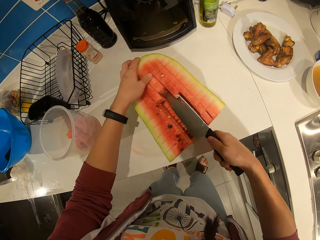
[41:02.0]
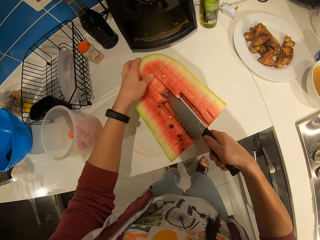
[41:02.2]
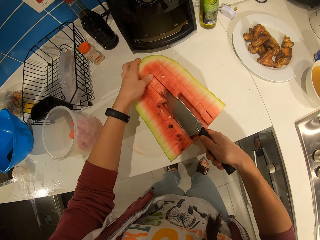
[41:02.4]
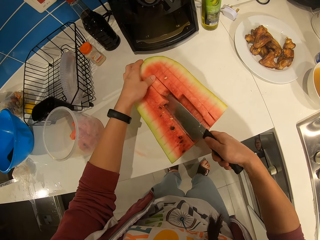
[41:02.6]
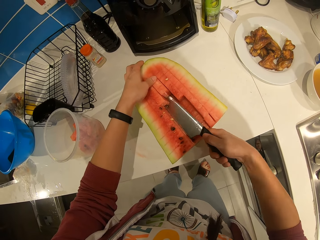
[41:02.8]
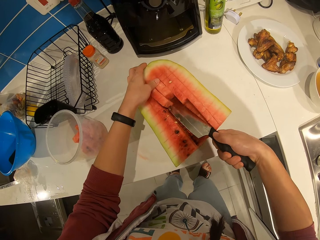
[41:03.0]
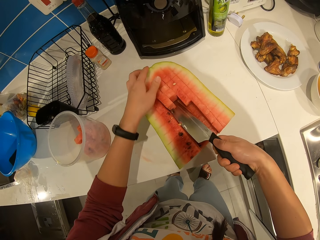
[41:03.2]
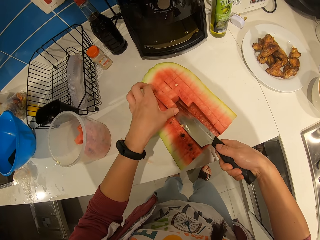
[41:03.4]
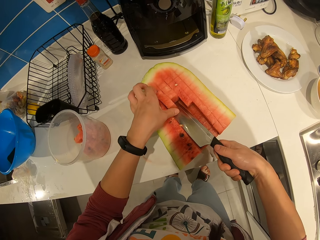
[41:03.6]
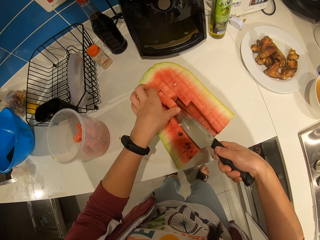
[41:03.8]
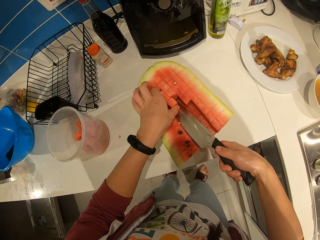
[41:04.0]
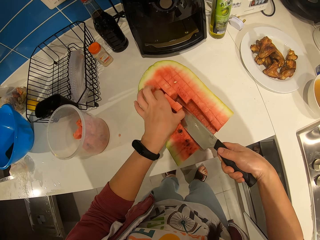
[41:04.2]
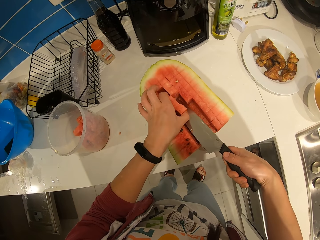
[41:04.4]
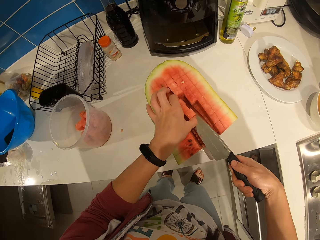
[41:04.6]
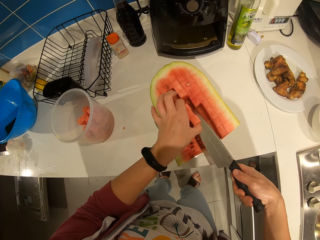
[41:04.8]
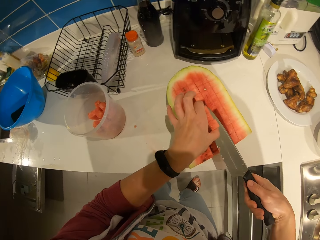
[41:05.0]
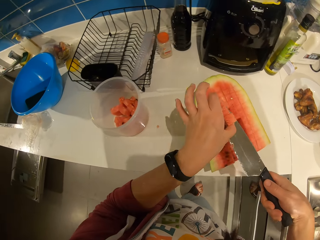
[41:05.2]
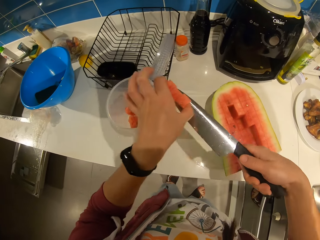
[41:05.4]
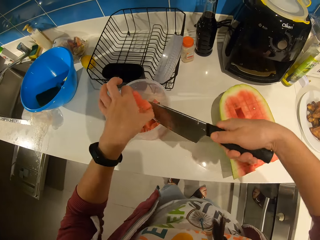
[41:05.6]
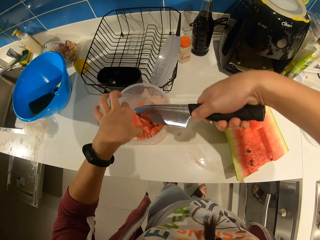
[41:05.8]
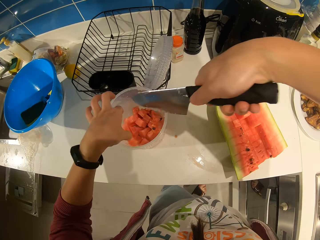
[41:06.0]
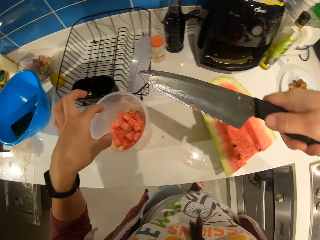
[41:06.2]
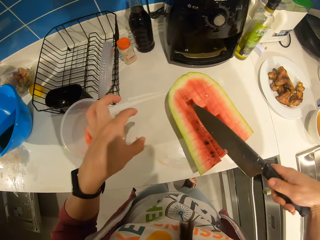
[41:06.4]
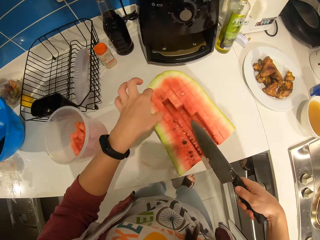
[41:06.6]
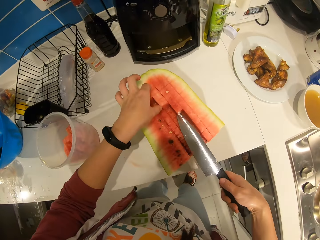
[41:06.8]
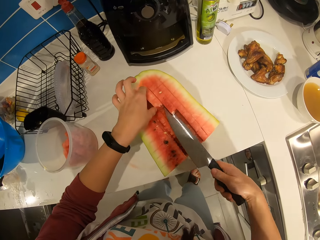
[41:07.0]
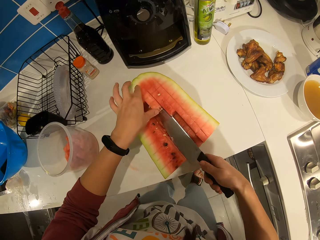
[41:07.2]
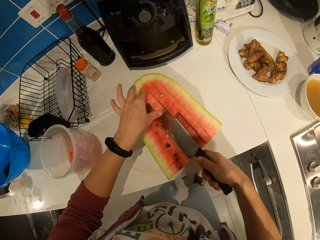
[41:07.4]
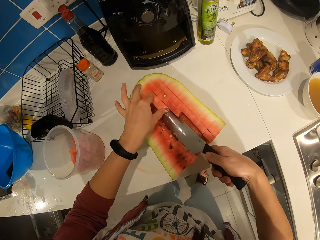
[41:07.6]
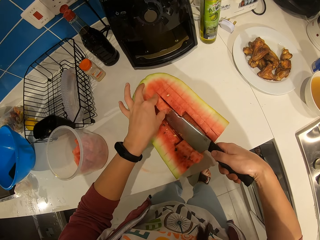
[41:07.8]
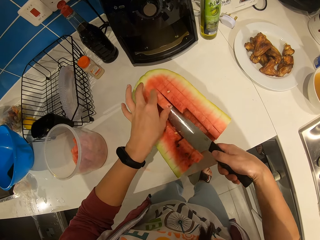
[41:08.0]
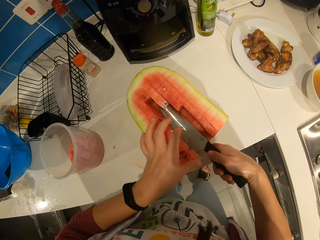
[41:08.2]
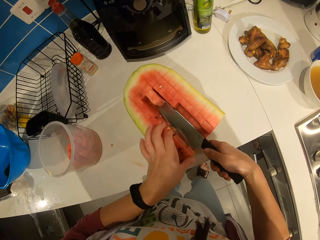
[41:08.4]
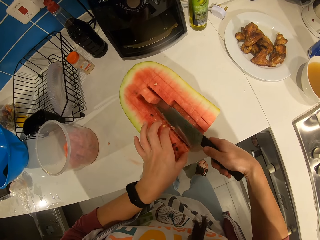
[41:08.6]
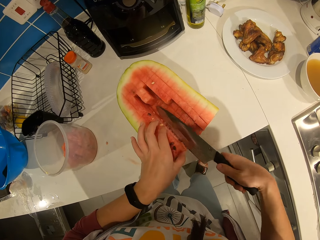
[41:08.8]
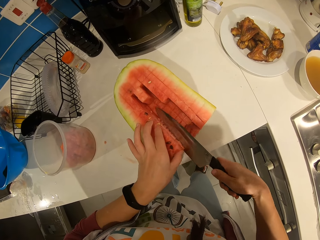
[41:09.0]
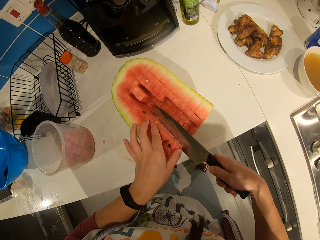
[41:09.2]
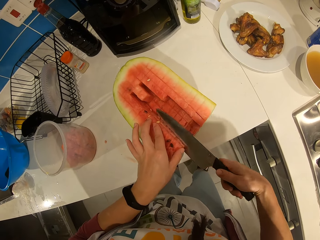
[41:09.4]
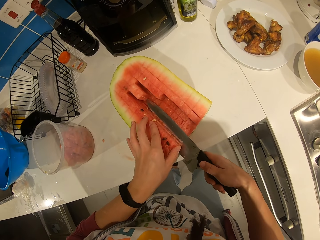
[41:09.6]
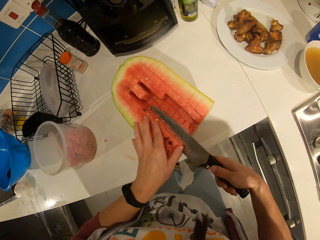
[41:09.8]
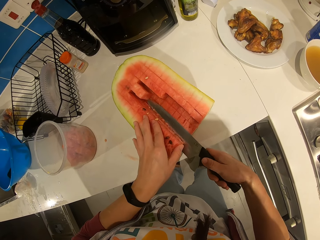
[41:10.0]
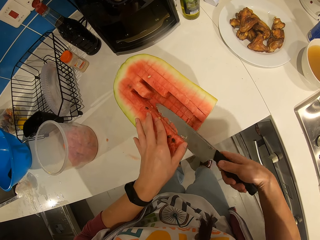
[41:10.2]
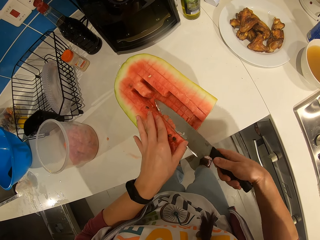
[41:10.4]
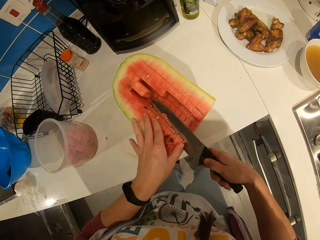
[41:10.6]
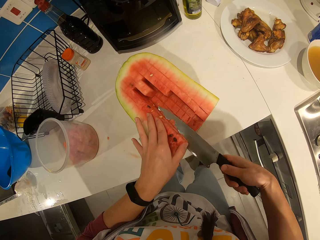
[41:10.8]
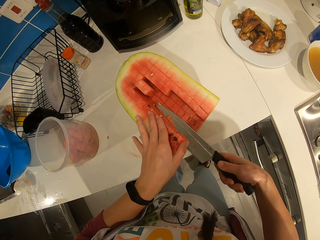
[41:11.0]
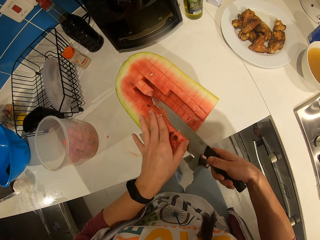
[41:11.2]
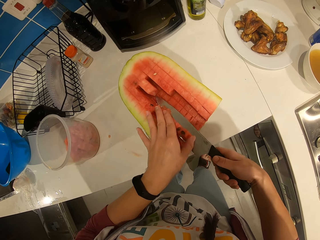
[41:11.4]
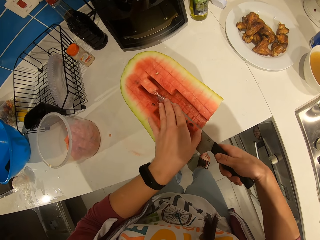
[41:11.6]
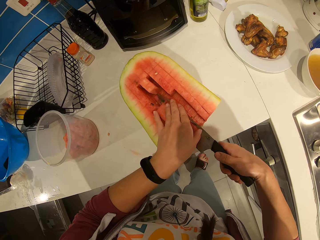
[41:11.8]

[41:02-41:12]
The camera wearer picks up the pieces of watermelon. They put the pieces of watermelon in the plastic container. They cut through the watermelon with the knife.

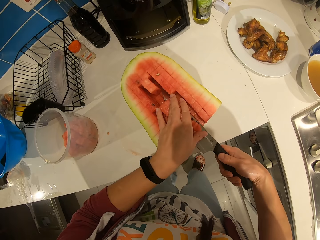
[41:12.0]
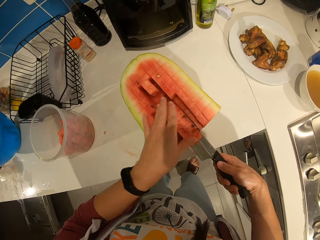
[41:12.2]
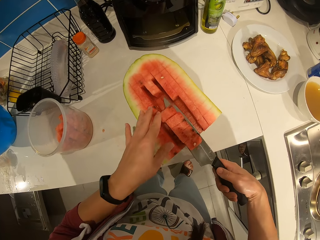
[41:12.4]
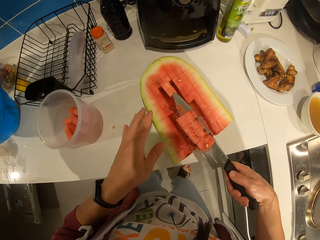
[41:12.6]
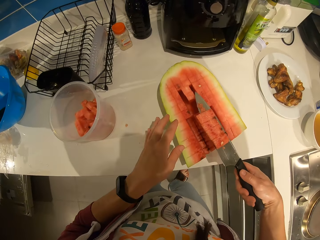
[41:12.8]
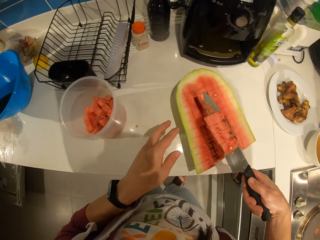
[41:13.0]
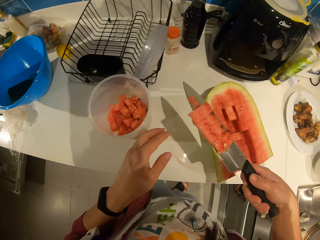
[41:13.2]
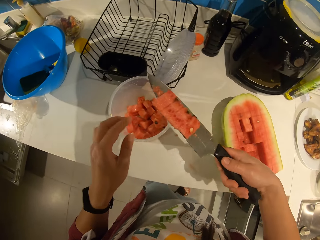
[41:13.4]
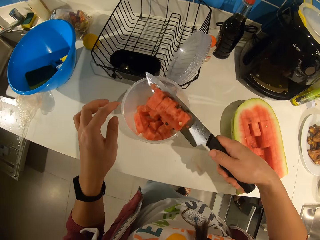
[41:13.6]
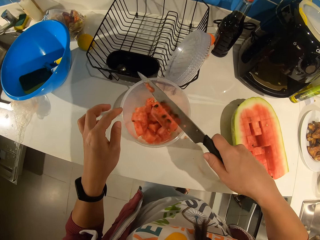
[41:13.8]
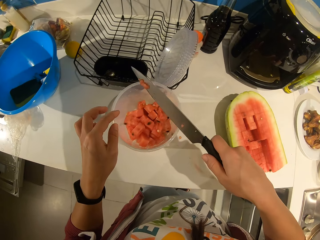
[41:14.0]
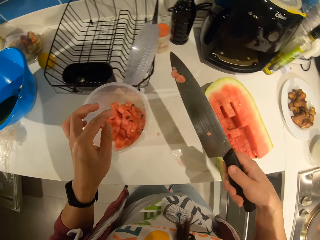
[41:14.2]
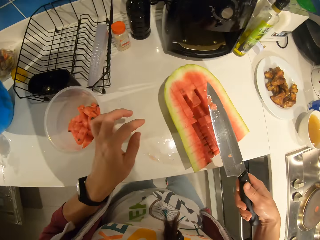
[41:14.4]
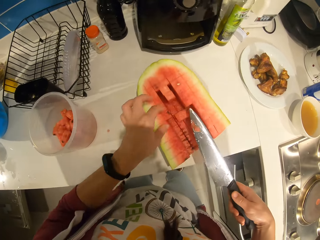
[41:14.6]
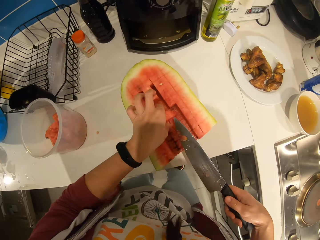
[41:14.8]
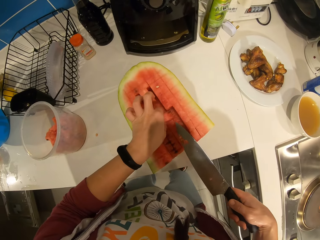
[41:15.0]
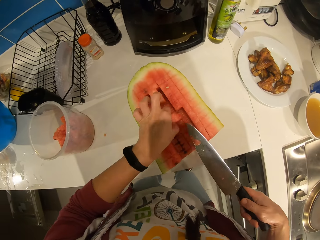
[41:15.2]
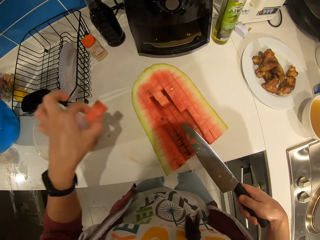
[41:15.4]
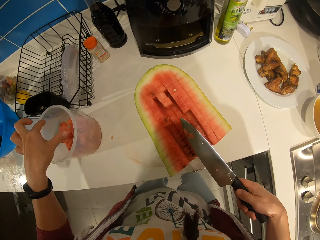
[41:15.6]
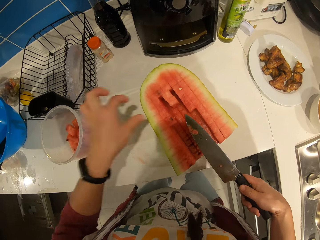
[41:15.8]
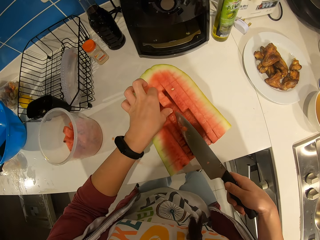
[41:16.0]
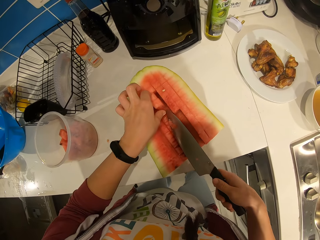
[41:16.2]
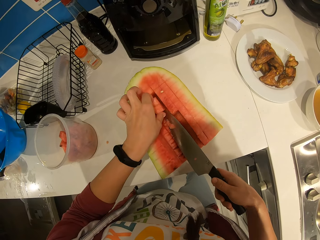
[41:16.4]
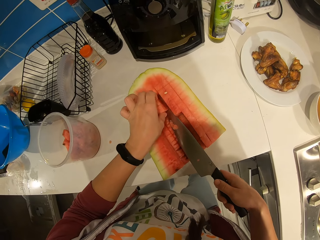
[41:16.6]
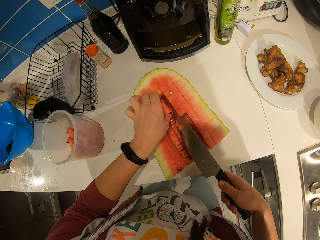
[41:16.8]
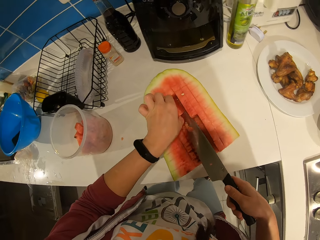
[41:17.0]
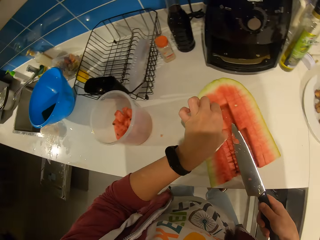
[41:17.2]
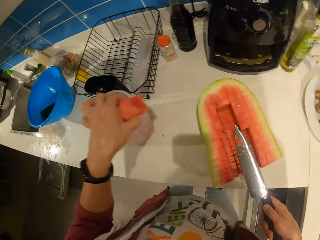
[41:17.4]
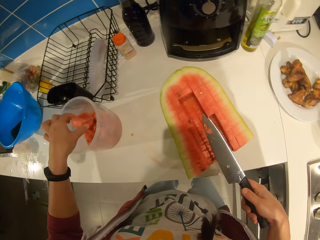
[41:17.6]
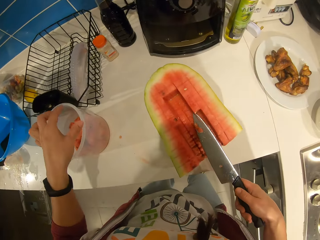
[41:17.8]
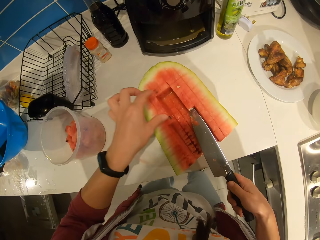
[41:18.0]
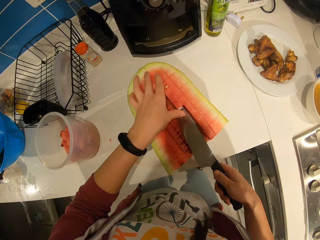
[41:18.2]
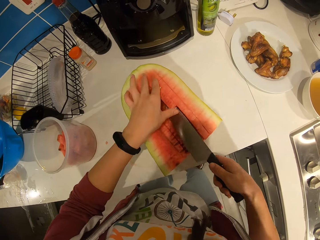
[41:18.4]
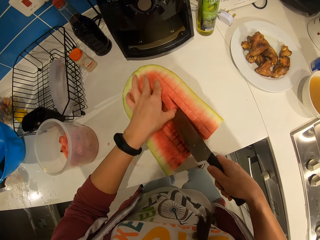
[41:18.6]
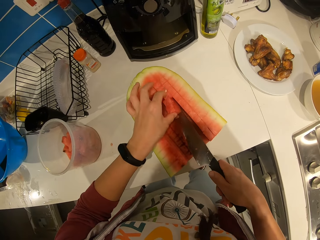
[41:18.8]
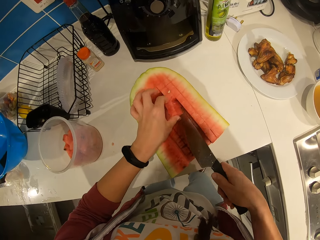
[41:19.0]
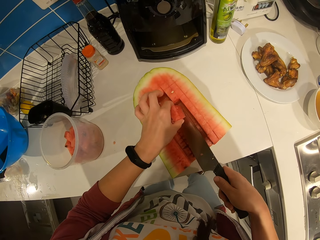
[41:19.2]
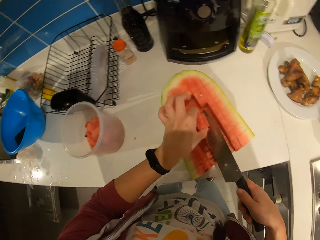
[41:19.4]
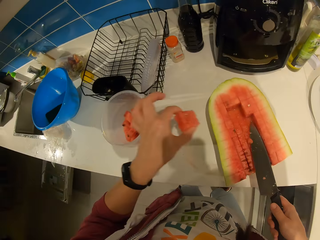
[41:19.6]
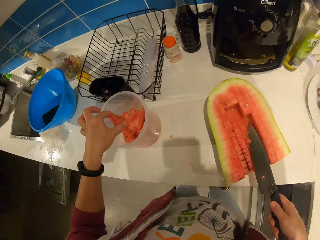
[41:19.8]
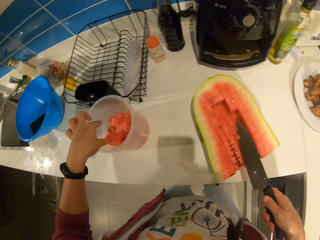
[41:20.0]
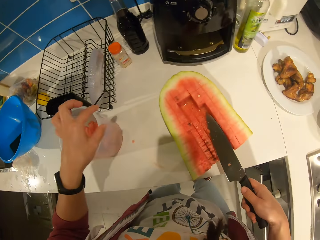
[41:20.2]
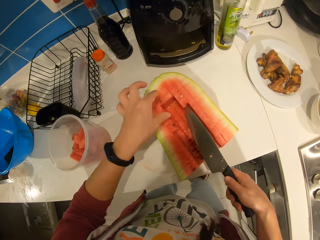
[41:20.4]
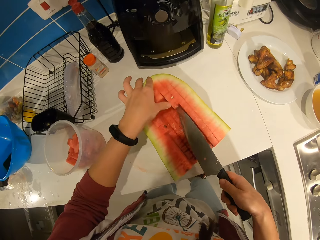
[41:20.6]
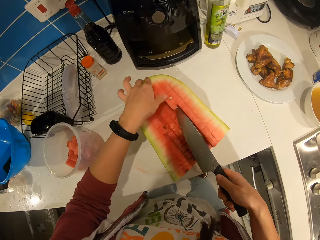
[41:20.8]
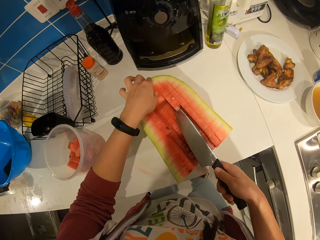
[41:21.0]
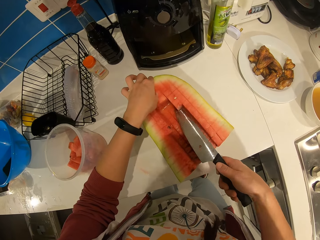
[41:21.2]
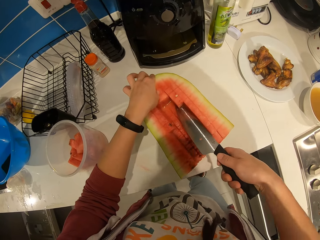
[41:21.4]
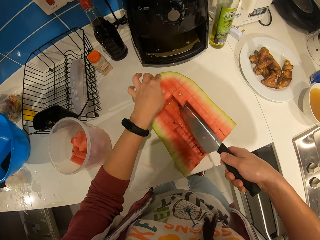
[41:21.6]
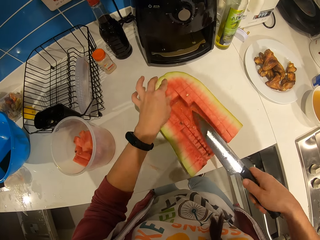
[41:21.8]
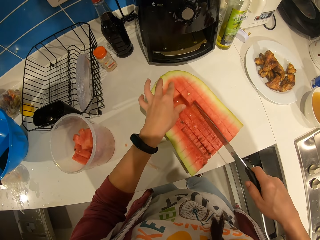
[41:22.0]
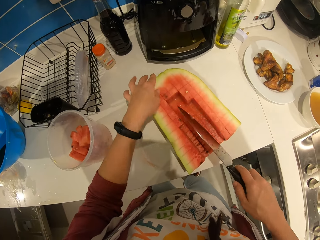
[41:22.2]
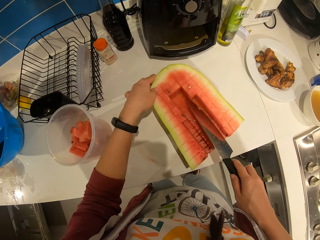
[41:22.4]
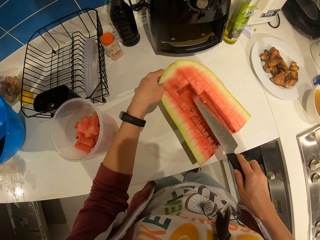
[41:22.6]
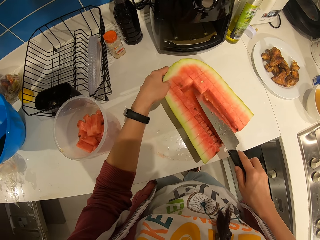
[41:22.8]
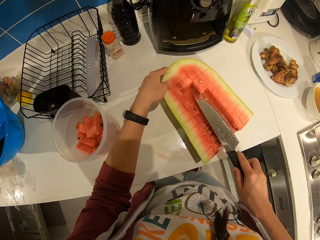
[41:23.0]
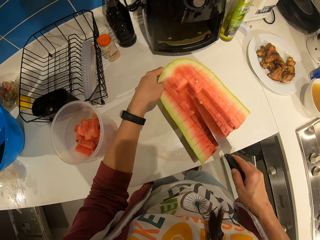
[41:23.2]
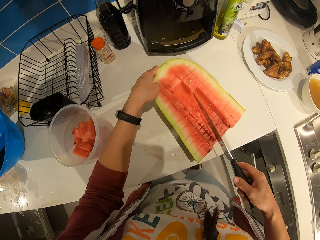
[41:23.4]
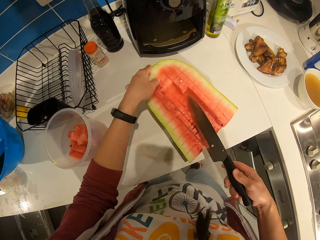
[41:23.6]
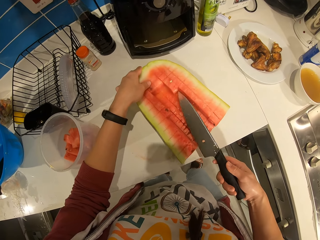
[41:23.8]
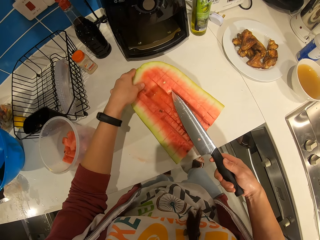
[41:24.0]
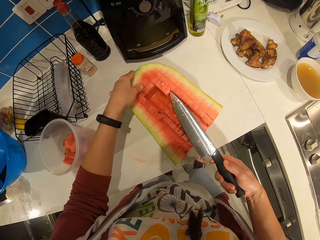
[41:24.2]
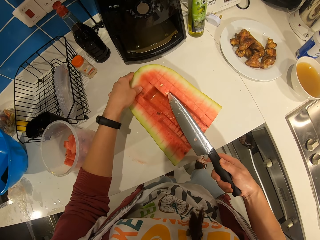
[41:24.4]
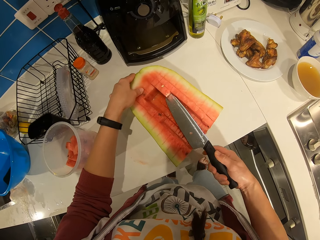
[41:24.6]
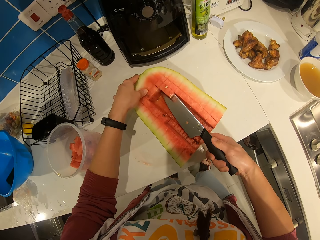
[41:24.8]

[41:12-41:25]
The camera wearer picks up the pieces of watermelon. He puts the pieces of watermelon in the plastic container. He picks up a piece of watermelon with his hand. He puts the piece of watermelon in the plastic container. He picks up pieces of watermelon with his hand. He puts the piece of watermelon in the plastic container. He cuts through the watermelon with the knife. He picks up the pieces of watermelon and puts the pieces of watermelon in the plastic container. He cuts through the watermelon with the knife.
